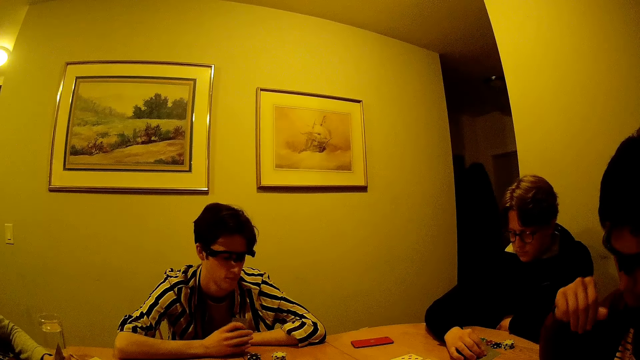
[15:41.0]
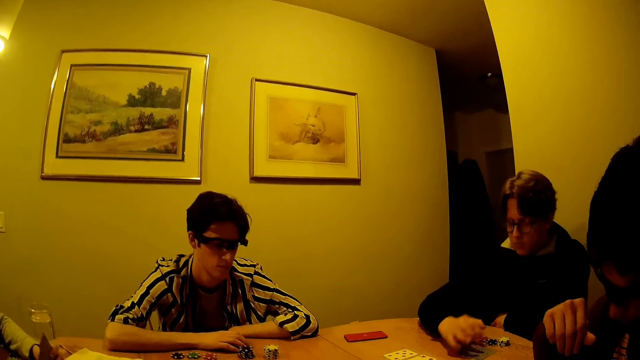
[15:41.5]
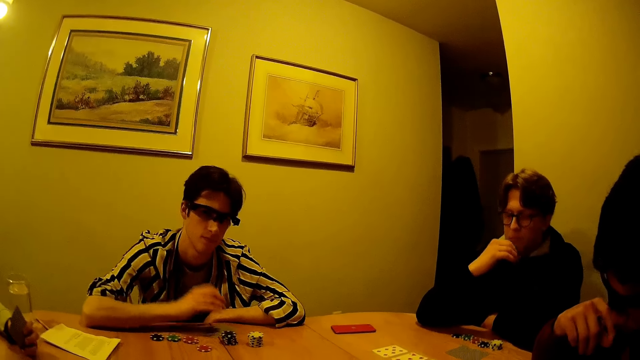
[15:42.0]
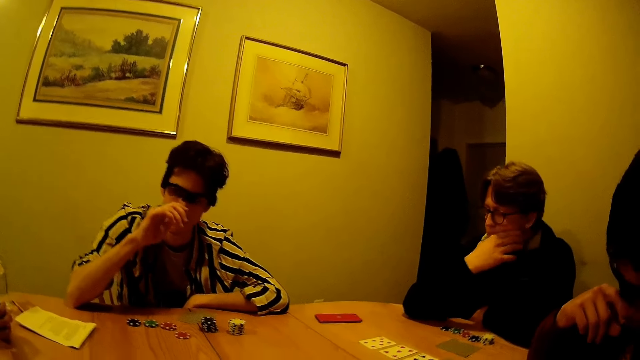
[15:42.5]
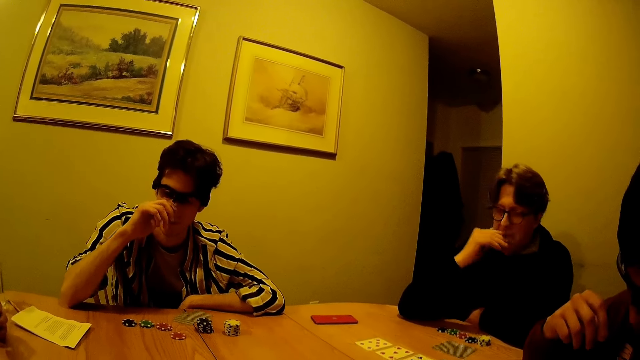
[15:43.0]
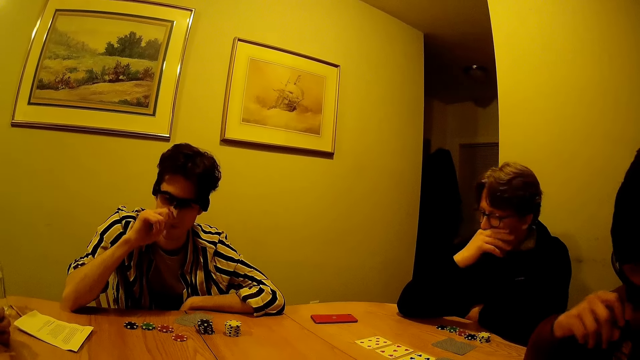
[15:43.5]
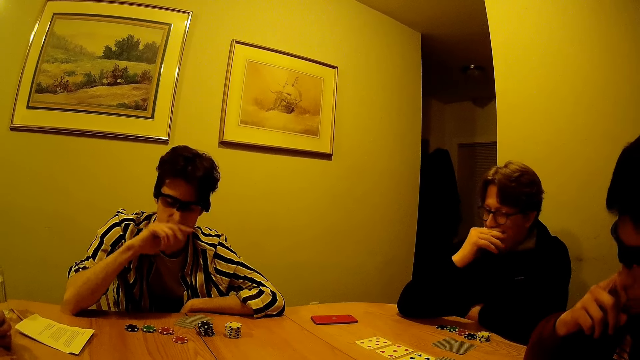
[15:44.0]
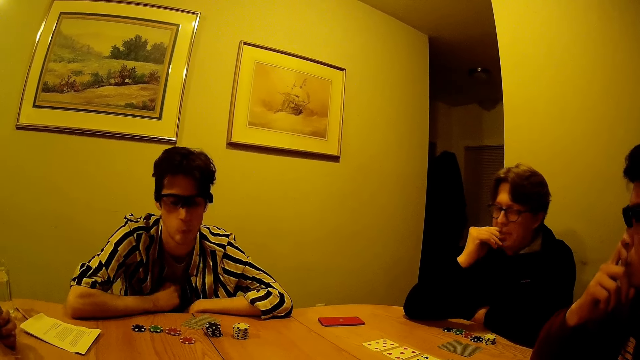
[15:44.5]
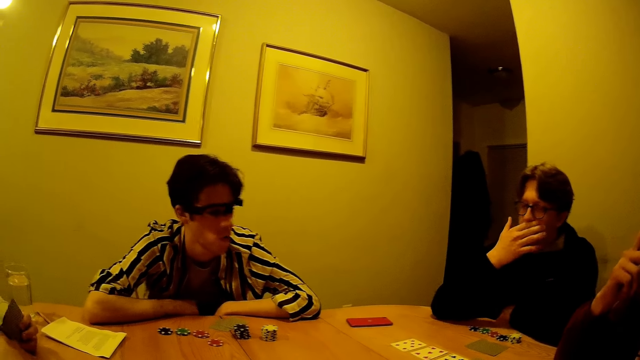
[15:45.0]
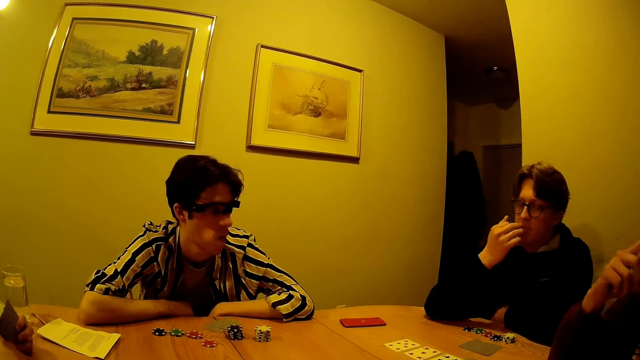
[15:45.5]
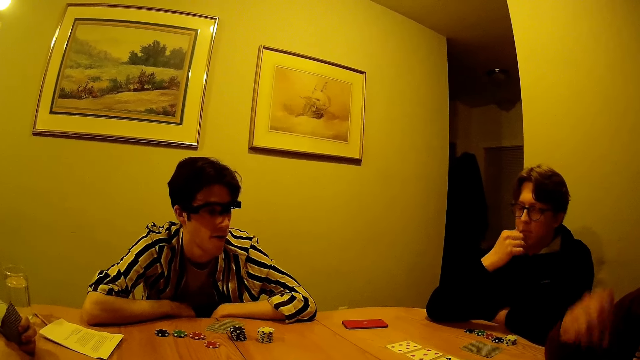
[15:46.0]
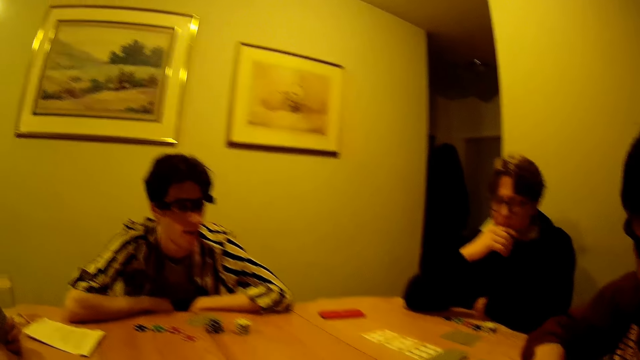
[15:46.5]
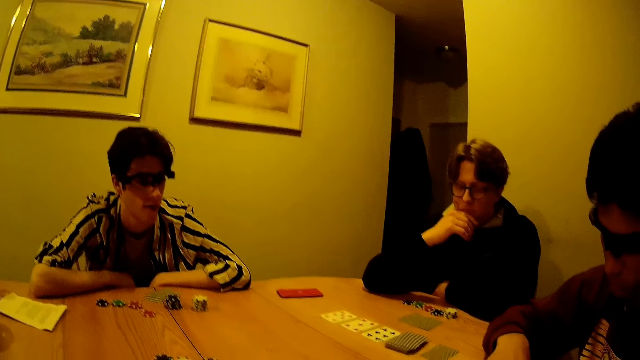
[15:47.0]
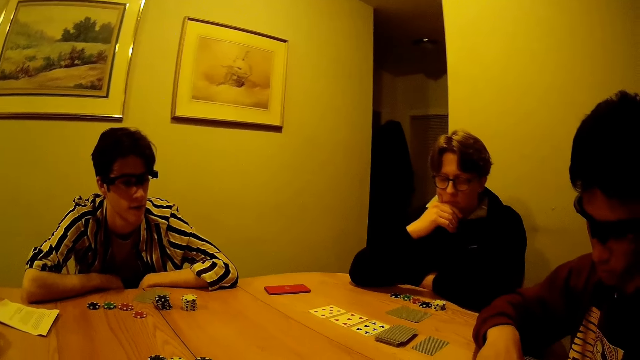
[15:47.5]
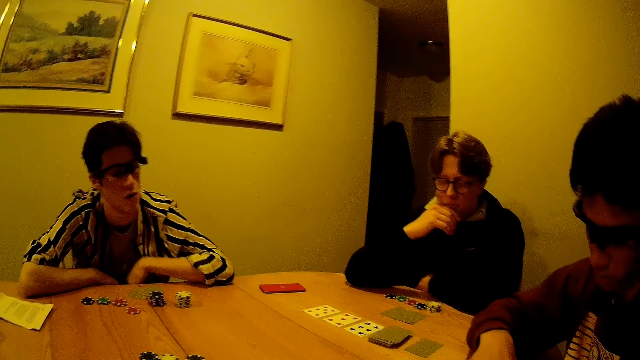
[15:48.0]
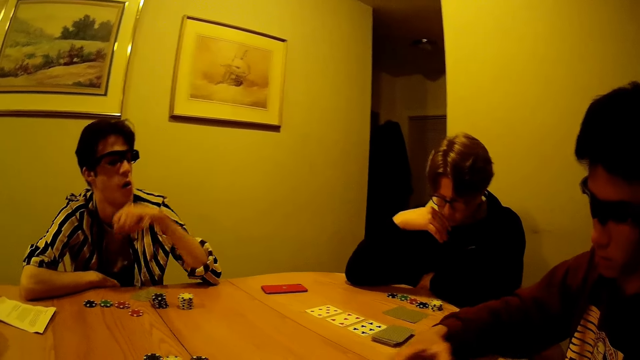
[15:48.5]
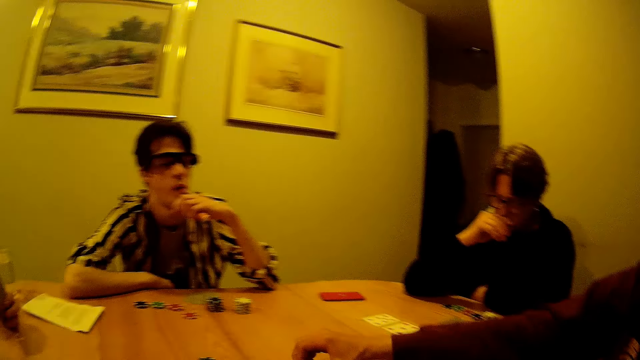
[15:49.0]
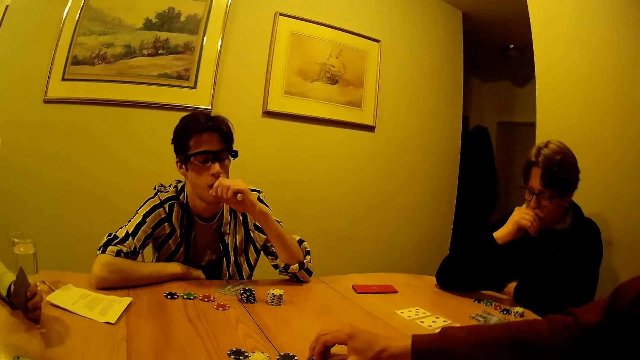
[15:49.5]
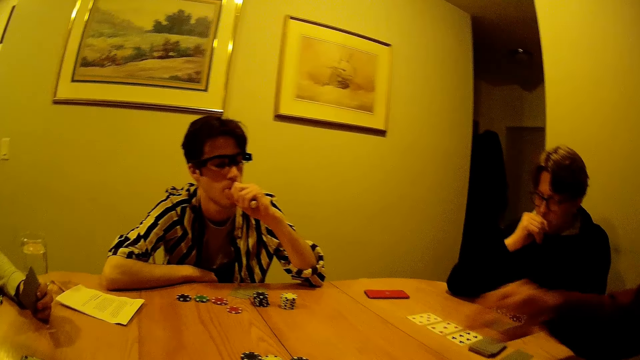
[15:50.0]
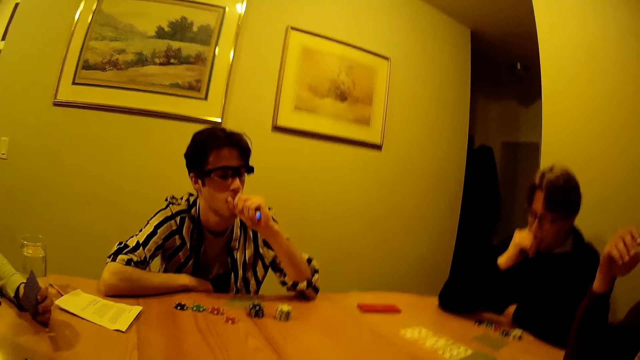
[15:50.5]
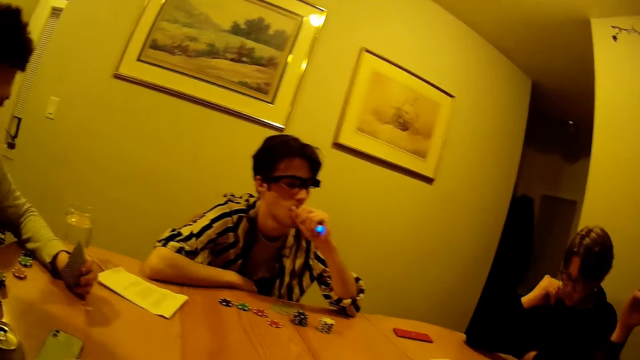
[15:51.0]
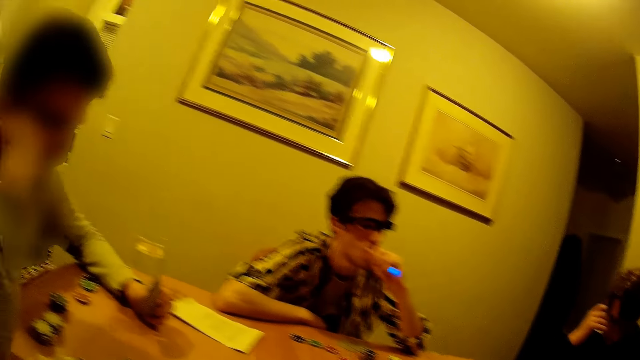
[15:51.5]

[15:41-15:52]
A man drops the set of cards in his right hand on the table. Another man scratches his nose with his right hand. The first man rubs his chin with his right hand. A third man scratches his nose with his right hand. He rests his right arm on the table. He puts the vape in his left hand in his hand.

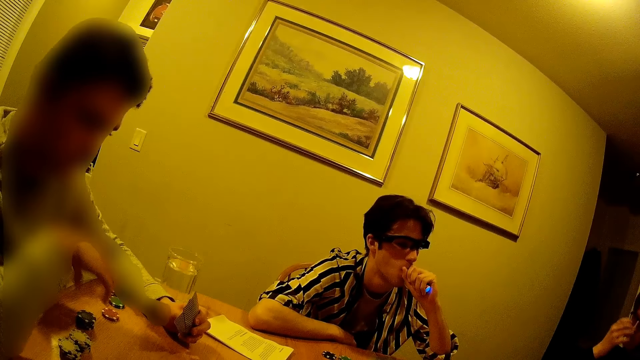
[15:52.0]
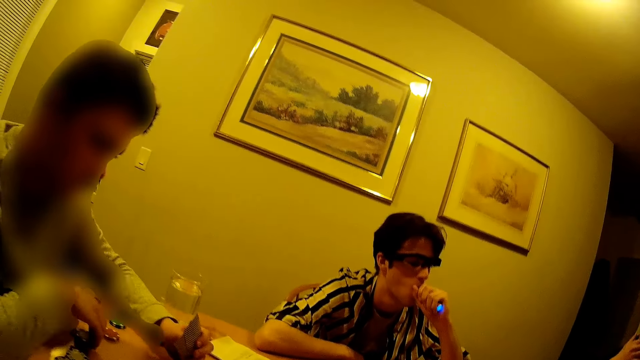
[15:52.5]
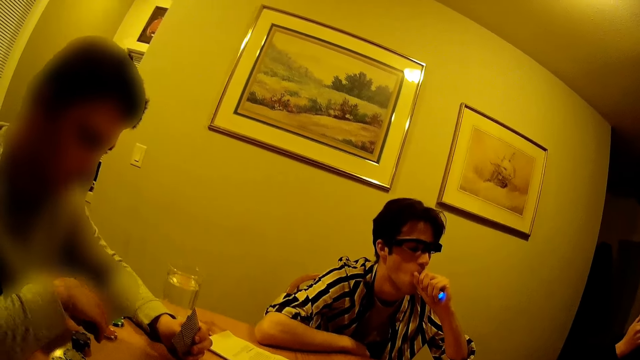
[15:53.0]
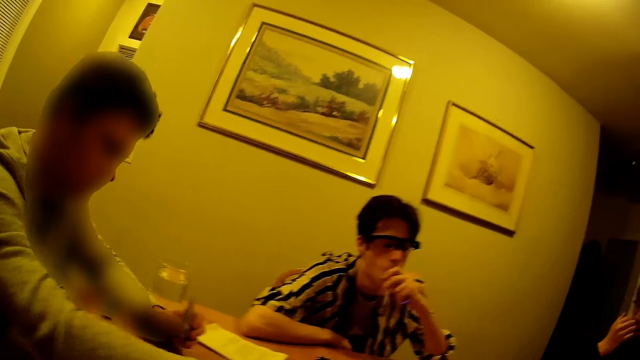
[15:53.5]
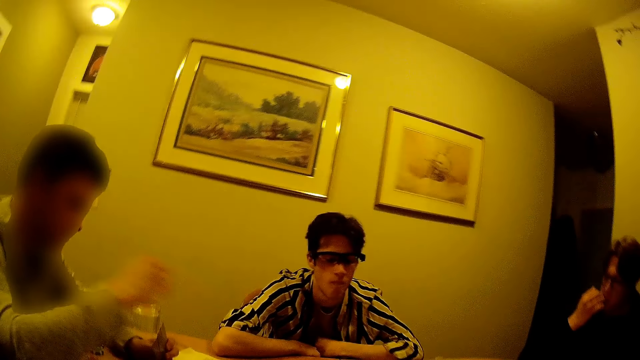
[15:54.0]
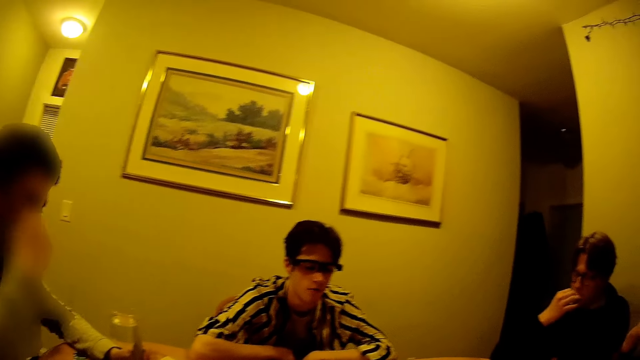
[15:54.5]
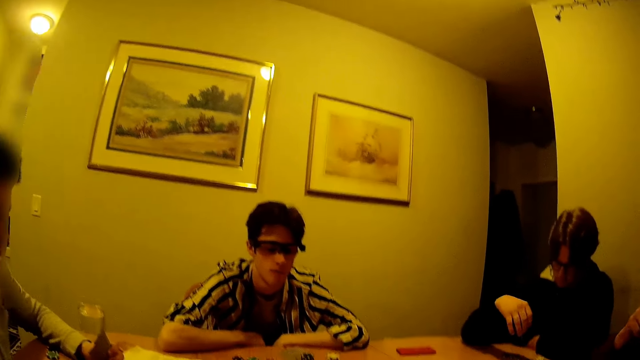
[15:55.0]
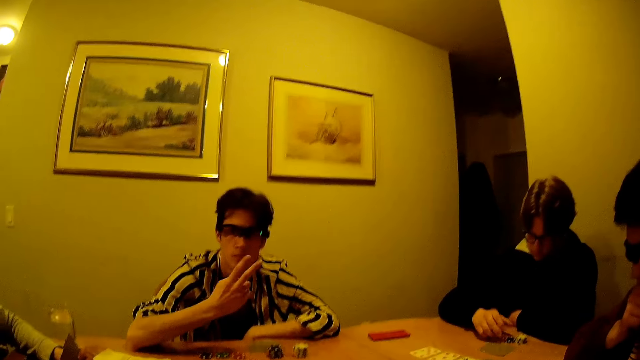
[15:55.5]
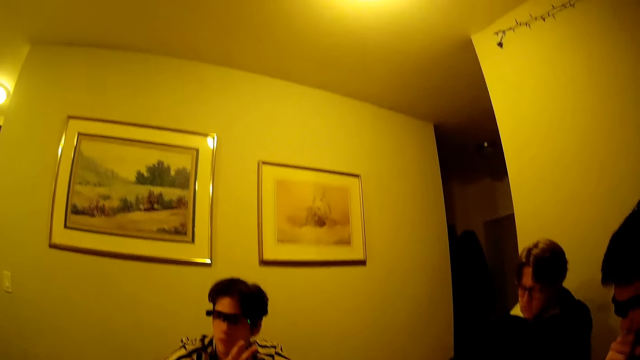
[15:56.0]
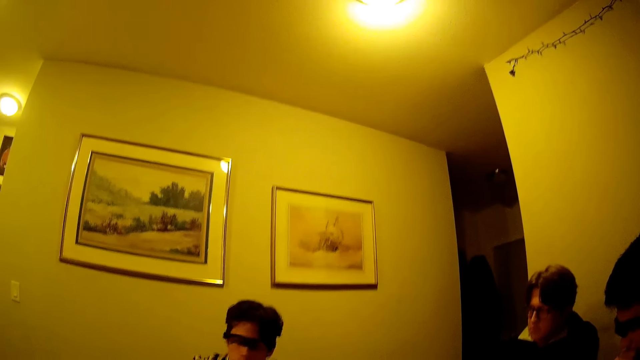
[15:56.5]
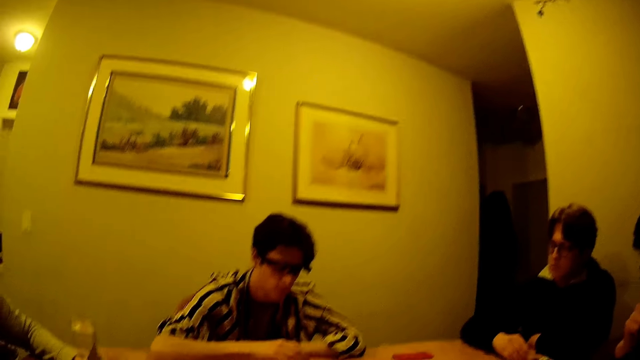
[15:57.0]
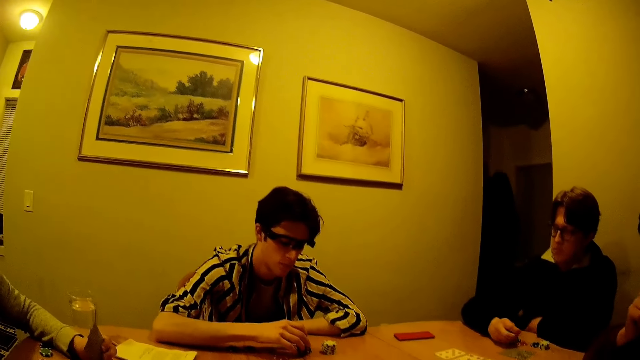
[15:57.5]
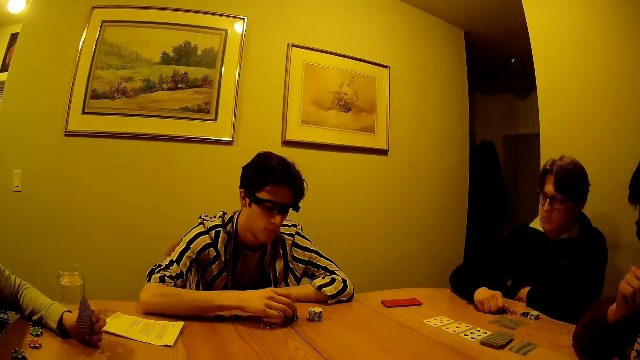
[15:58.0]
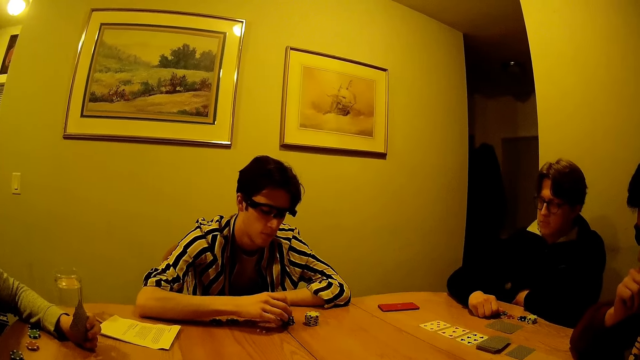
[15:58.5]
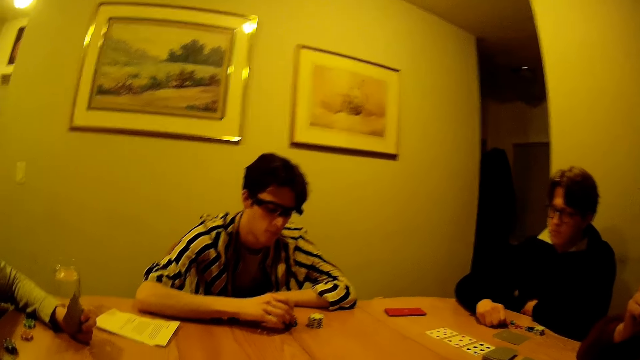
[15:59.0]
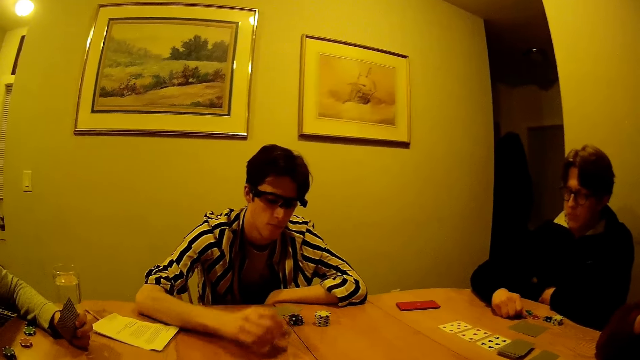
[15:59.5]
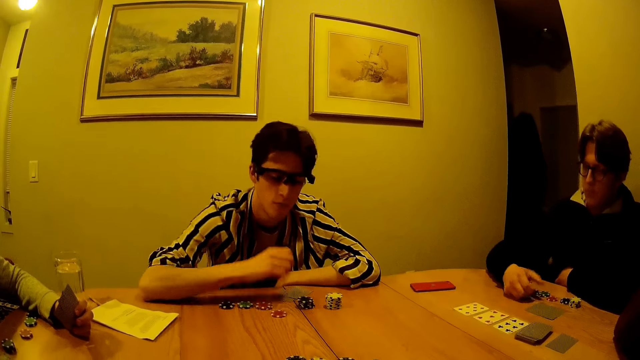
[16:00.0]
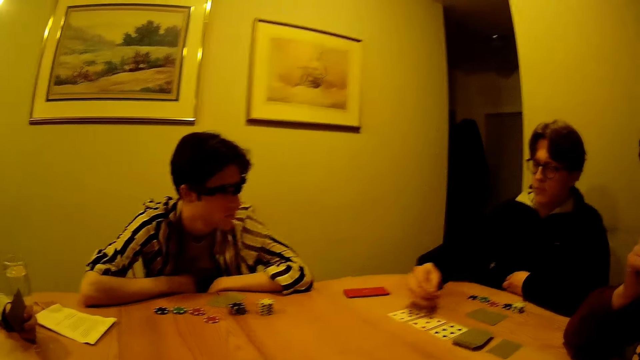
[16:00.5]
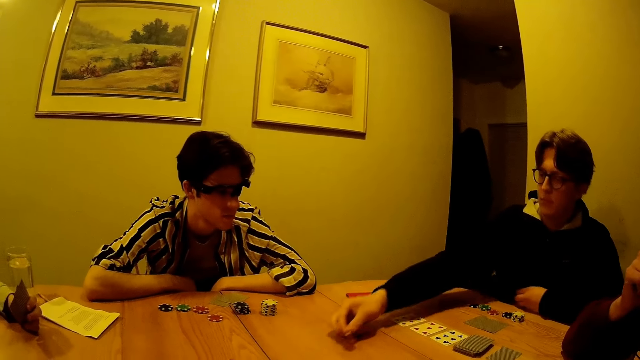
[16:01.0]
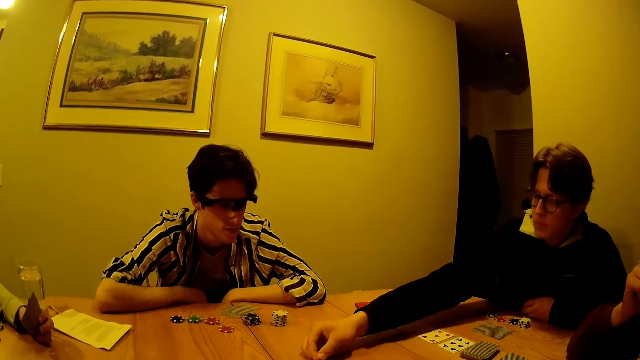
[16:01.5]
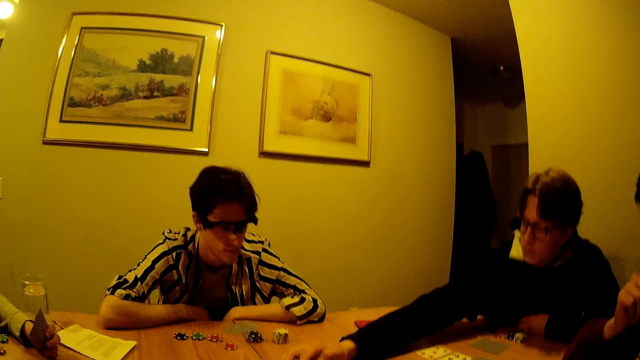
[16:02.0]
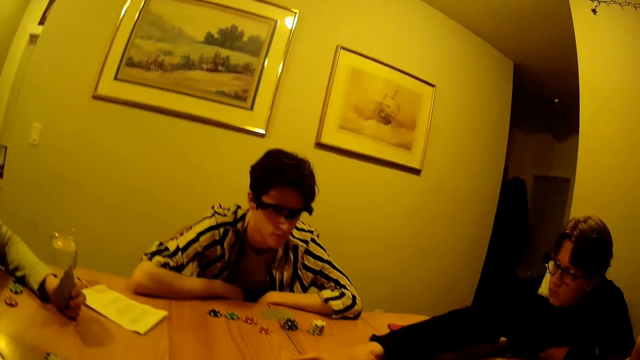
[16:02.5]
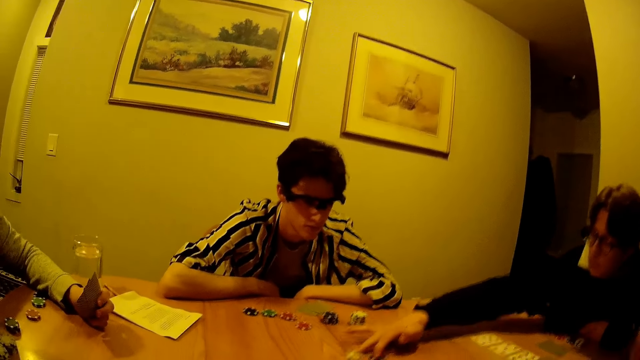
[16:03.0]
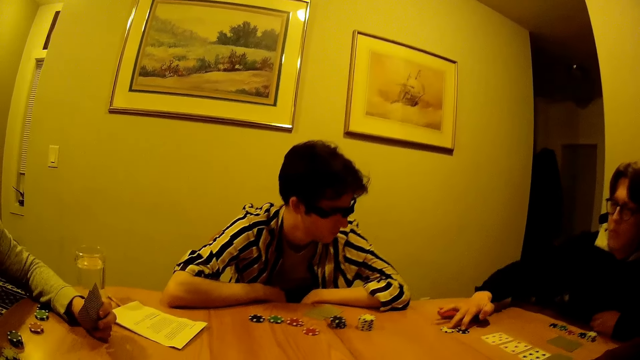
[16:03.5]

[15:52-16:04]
A man picks a casino token from the table with his right hand. He places his right hand on his right cheek. Another man picks a casino token from the table with his right hand. He drops the casino token in his right hand on the table. A third man drops the casino token in his right hand on the table.
